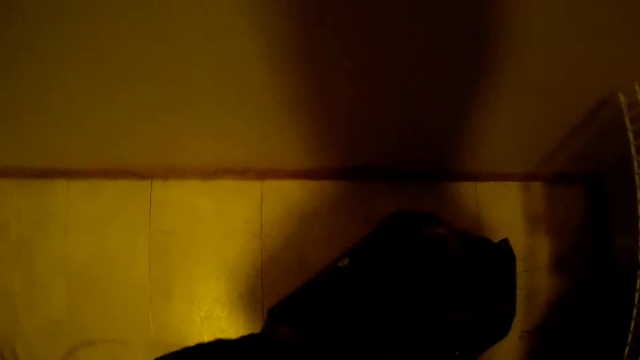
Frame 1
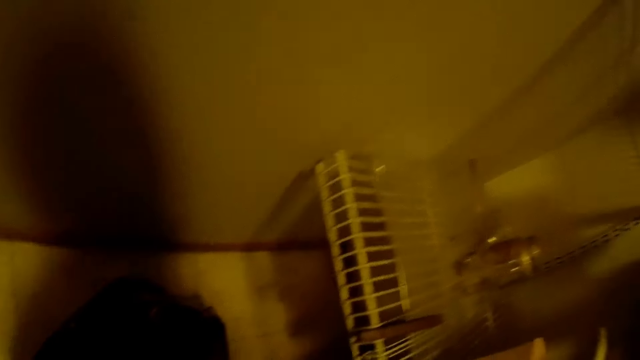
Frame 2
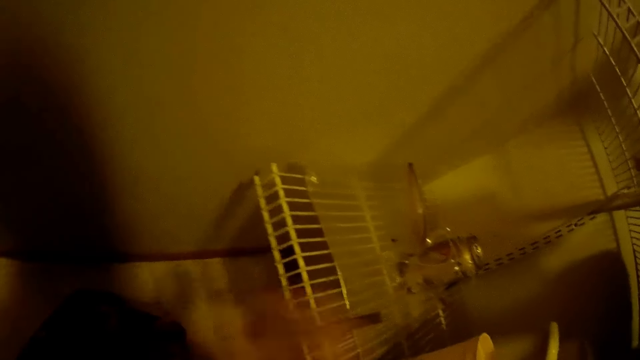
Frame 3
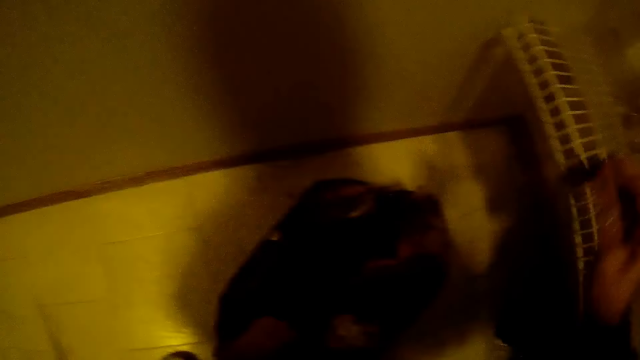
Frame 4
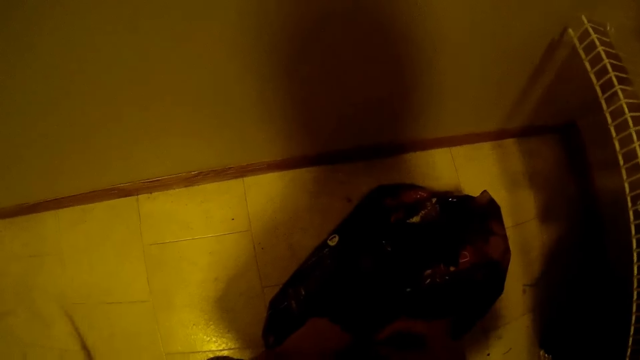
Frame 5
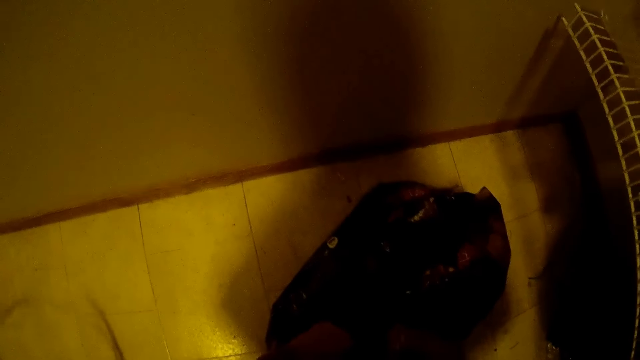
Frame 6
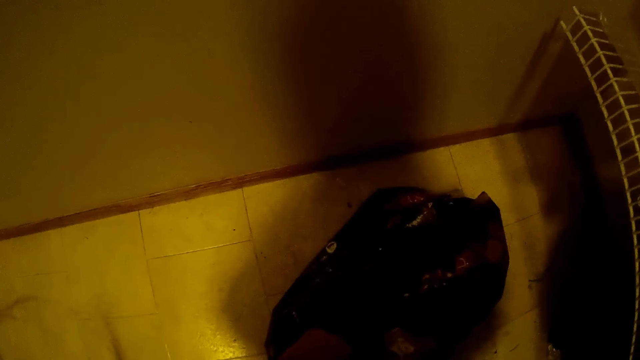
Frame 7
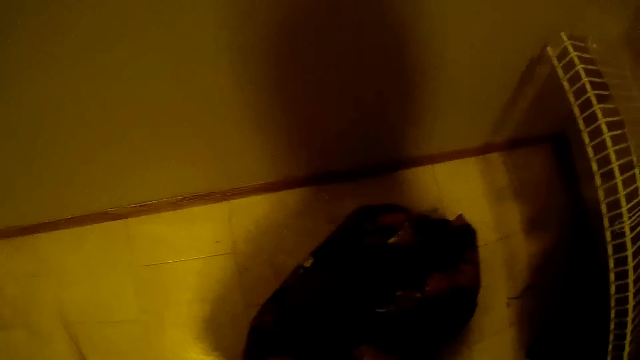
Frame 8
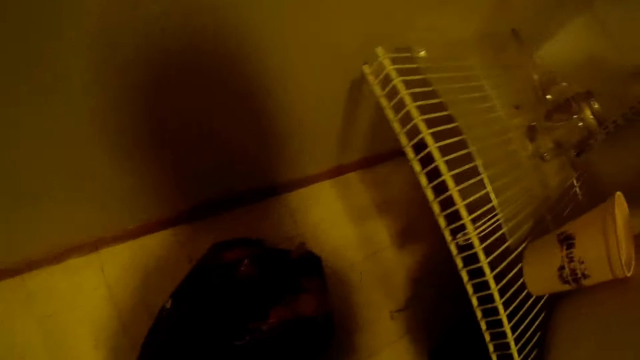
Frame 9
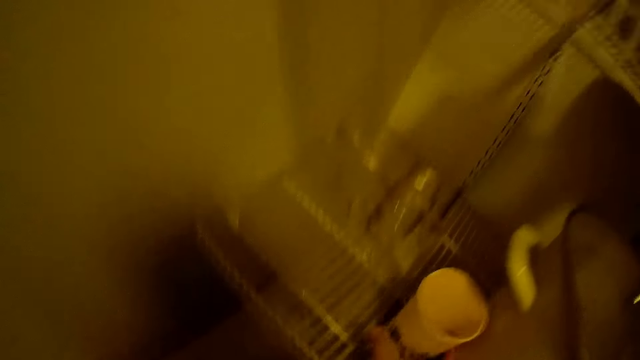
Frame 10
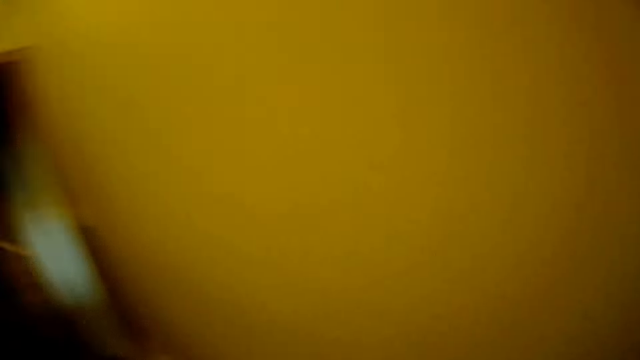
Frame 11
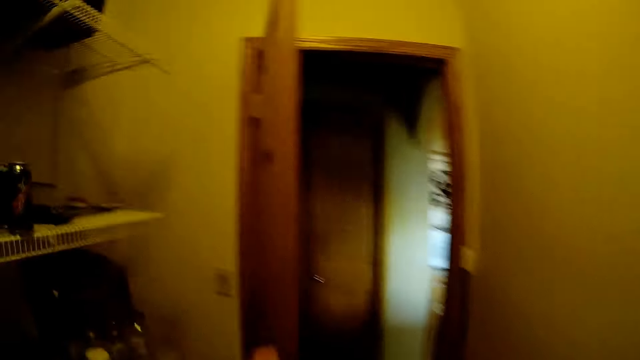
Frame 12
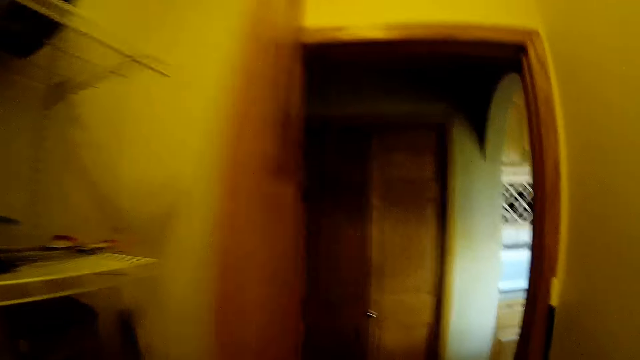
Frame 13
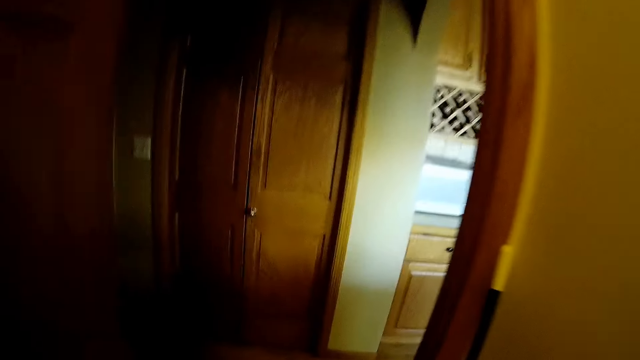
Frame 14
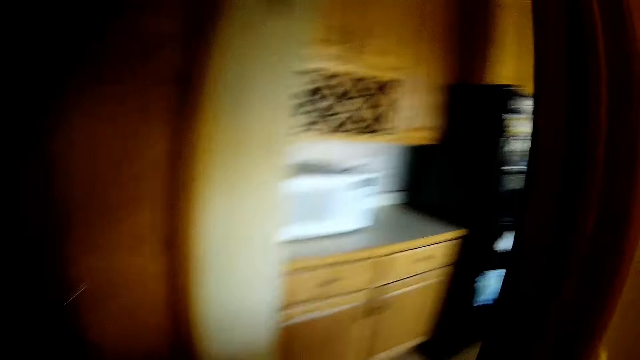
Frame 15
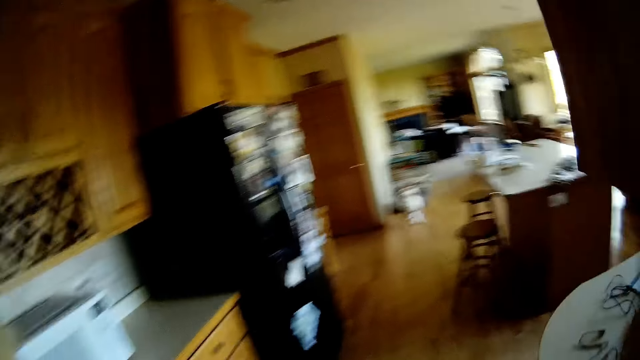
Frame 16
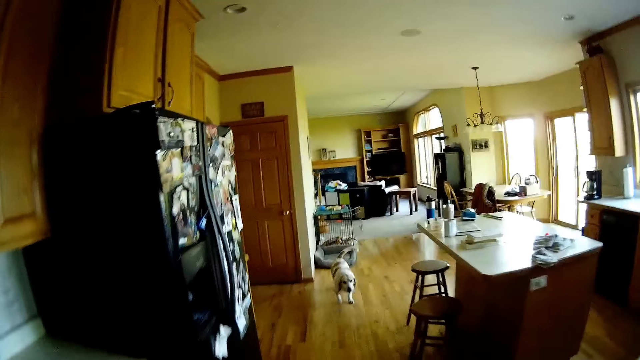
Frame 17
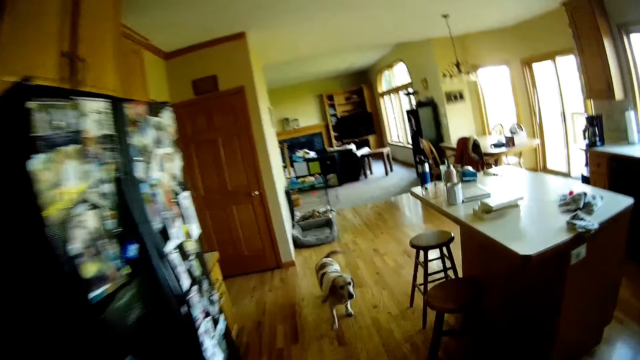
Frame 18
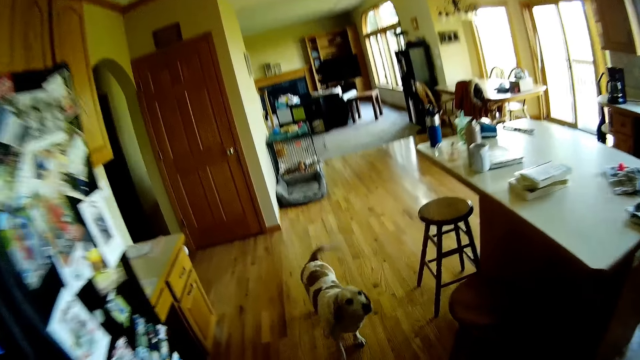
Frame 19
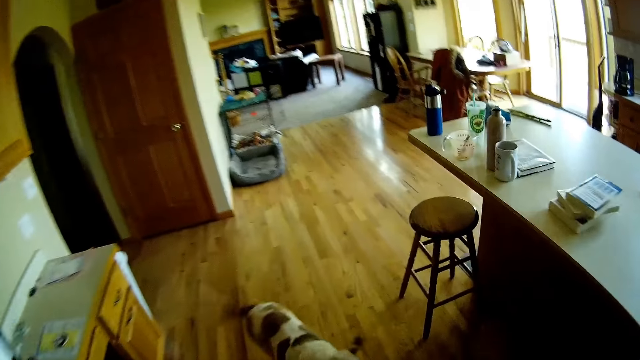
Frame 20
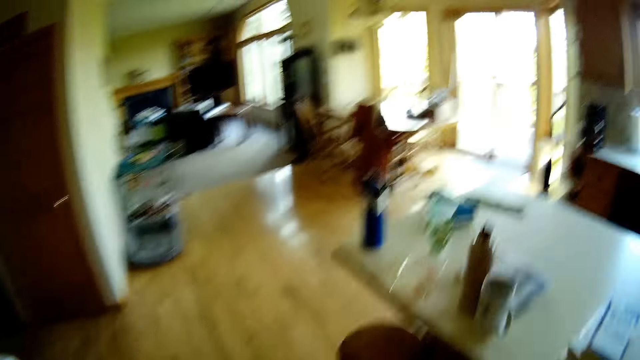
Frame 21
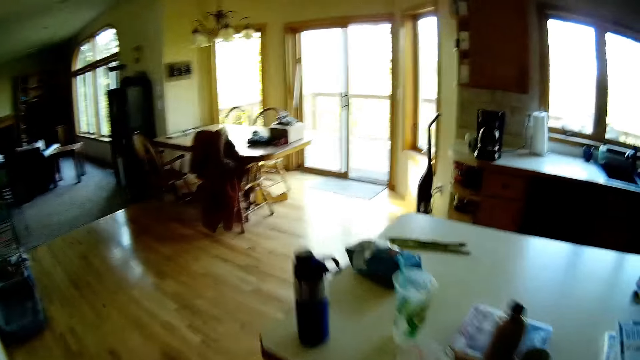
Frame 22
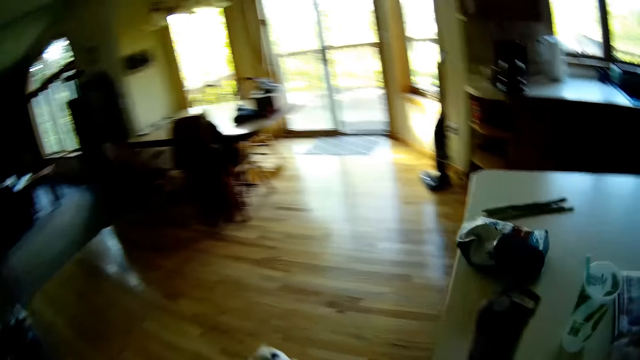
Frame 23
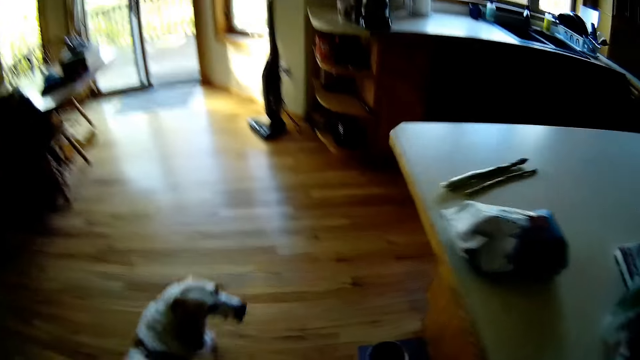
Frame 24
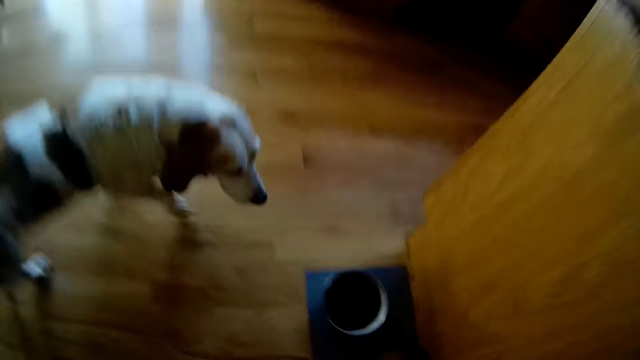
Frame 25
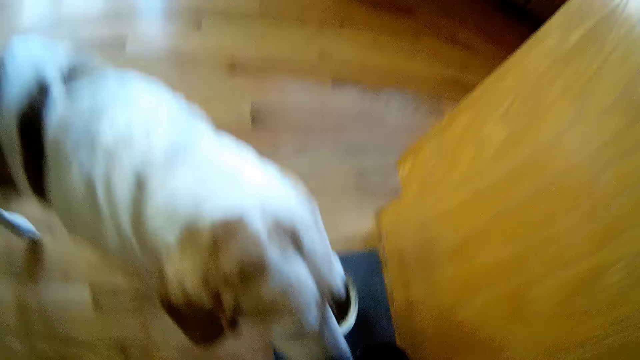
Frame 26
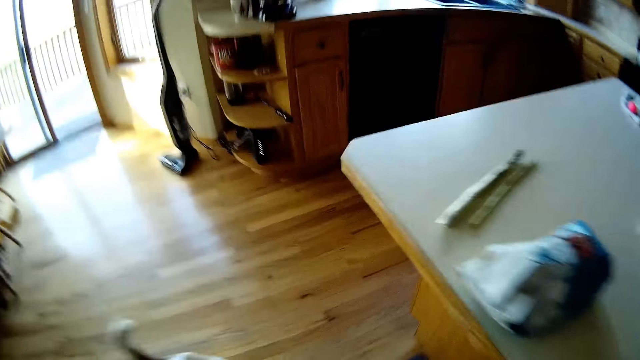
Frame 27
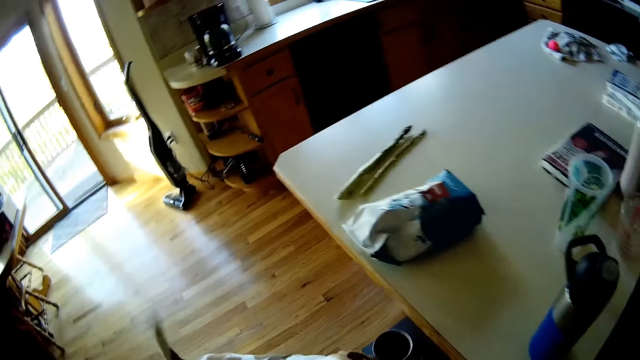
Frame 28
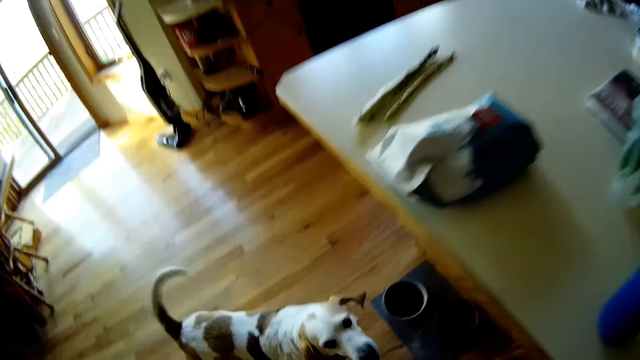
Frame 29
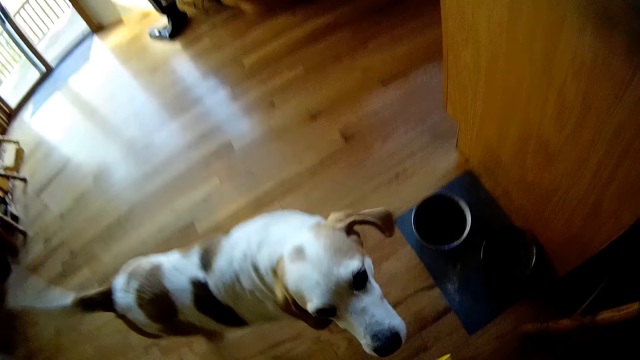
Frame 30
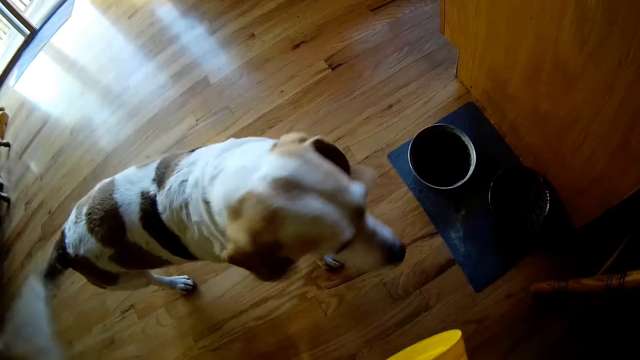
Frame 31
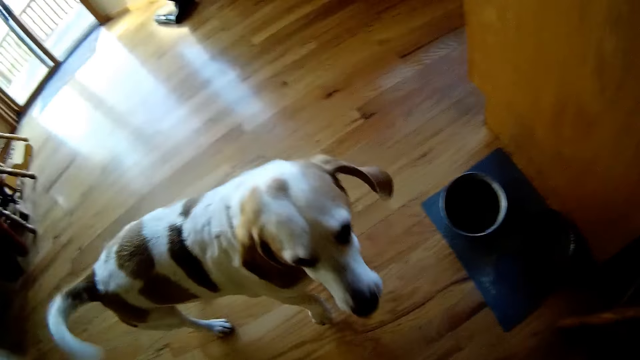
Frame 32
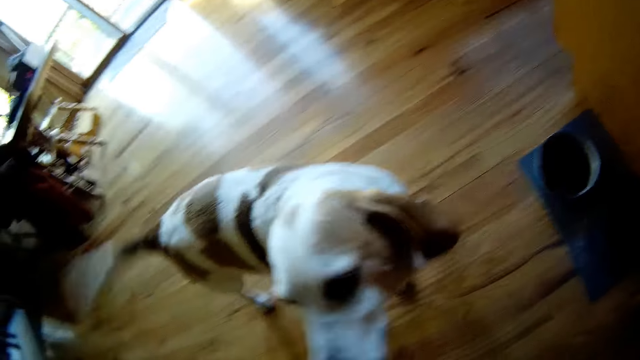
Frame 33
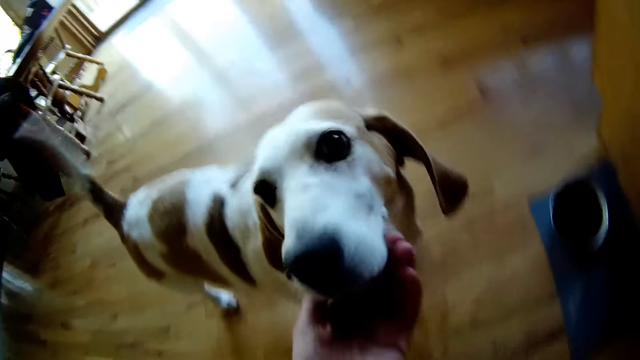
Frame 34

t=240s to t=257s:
The camera wearer unclips the peg from the shelf with her right hand. She clips the pack of dog food with her right hand. She picks up the cup of dog food from the shelf with her right hand. She moves the storage room door with her left hand. She walks into the kitchen from the storage room. The dog walks towards the camera wearer. The camera wearer holds out the cup of dog food for the dog with her right hand. She talks to the dog and holds the dog's jaw with her left hand.

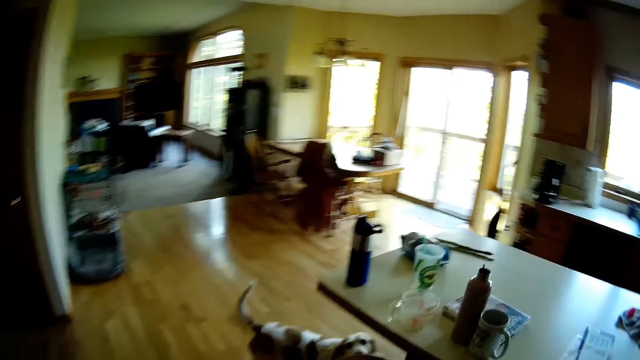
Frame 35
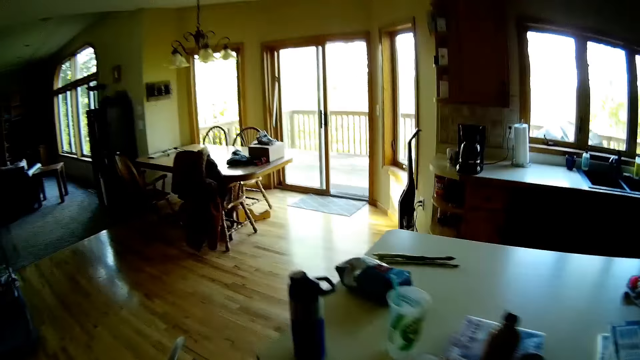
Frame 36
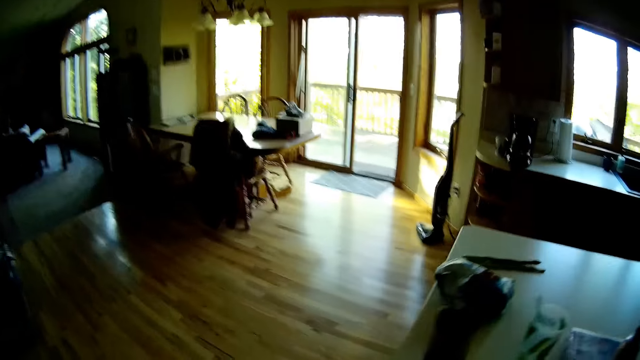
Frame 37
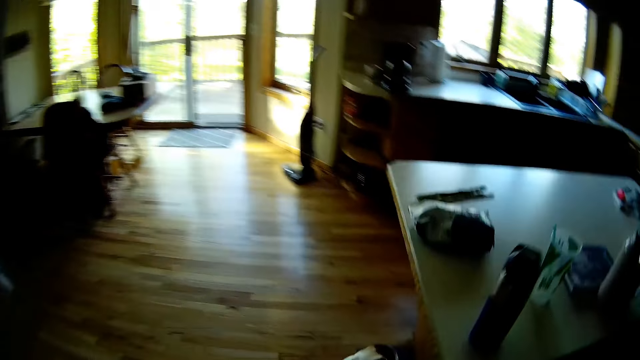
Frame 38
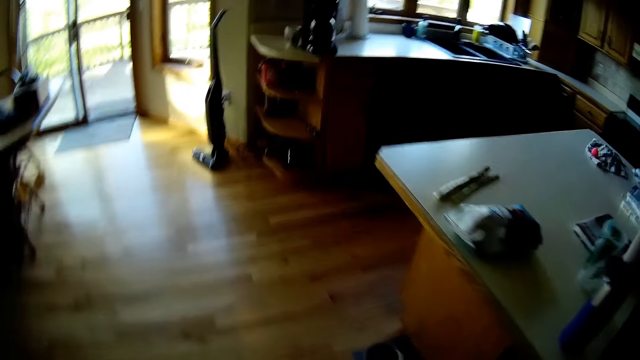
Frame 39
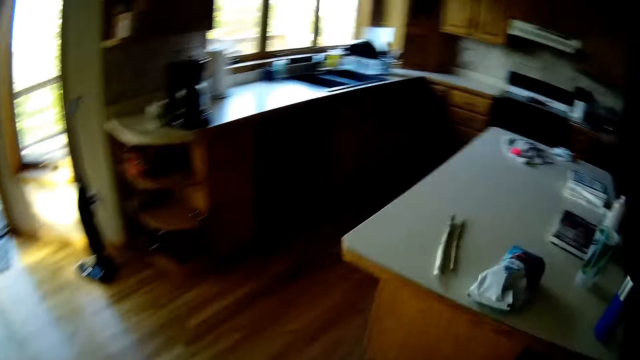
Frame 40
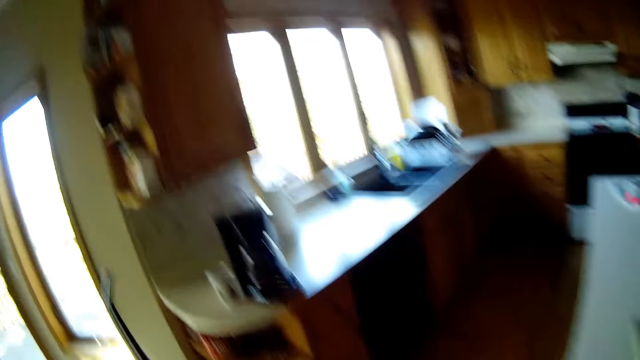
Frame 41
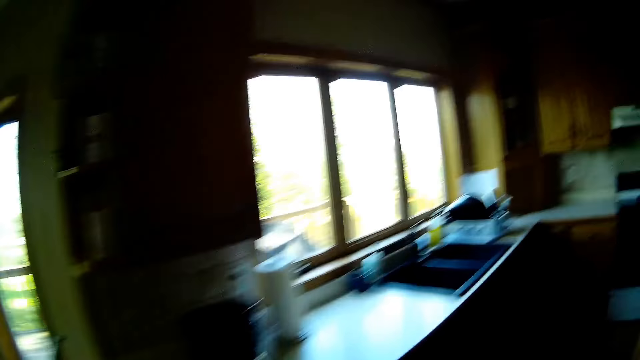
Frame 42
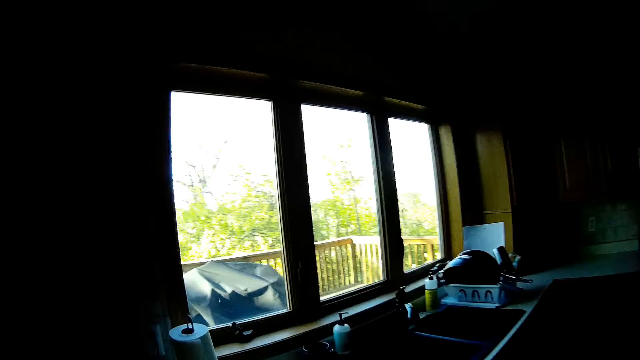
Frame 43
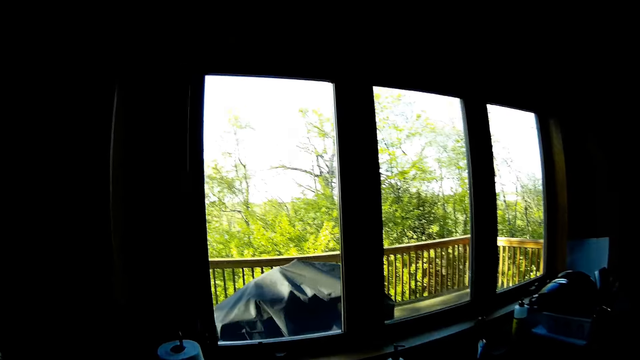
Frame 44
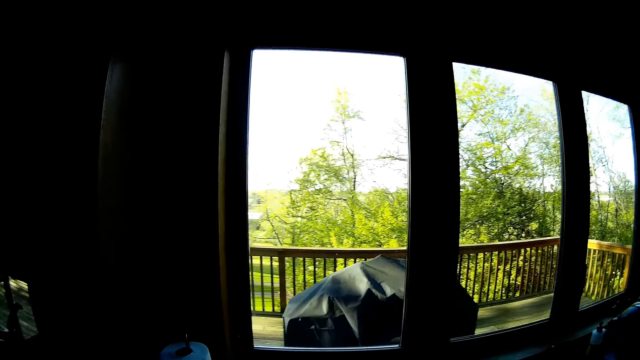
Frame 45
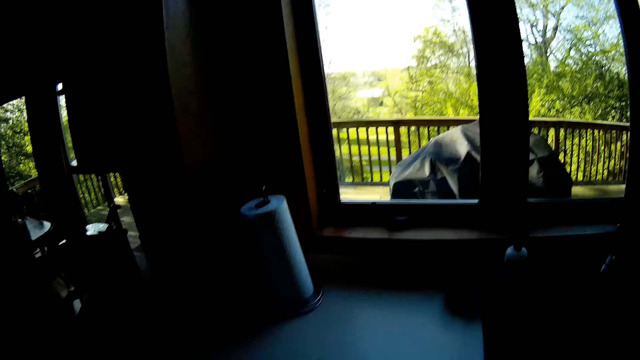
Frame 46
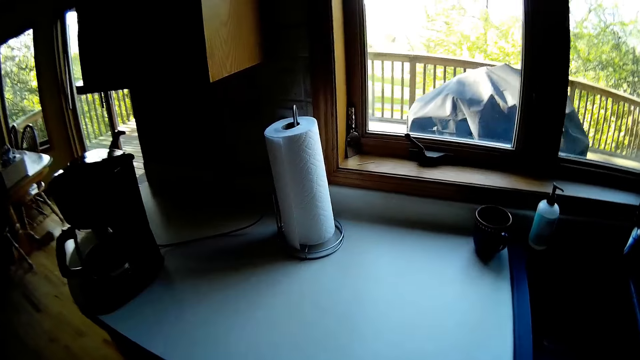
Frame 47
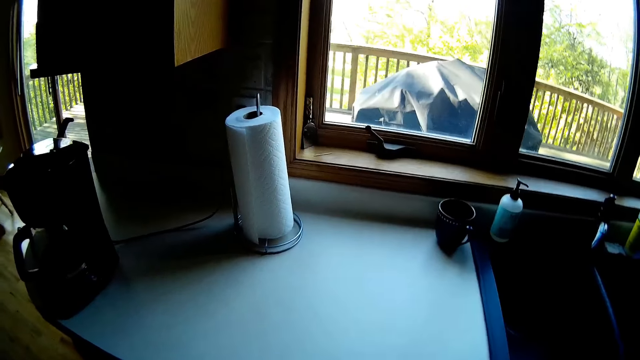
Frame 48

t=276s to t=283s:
The camera wearer talks to the dog.
